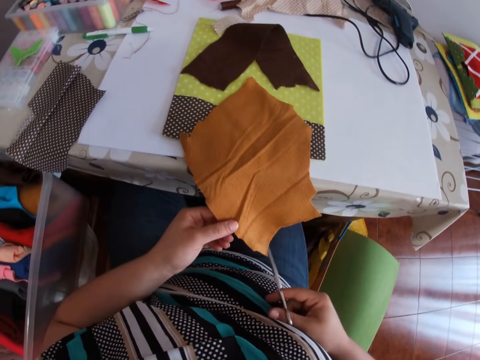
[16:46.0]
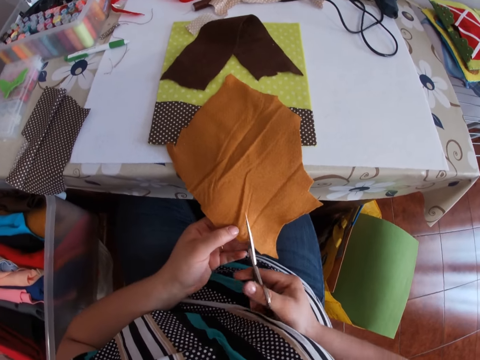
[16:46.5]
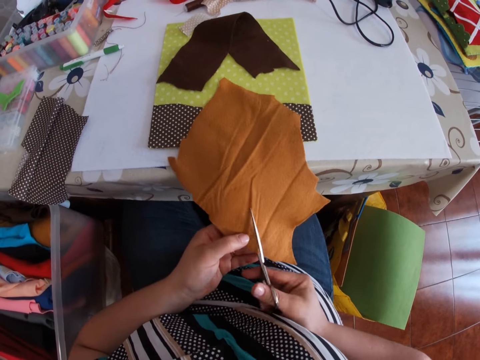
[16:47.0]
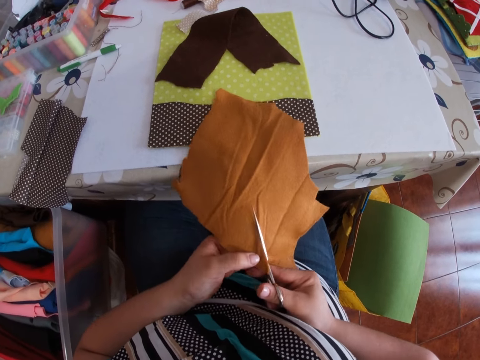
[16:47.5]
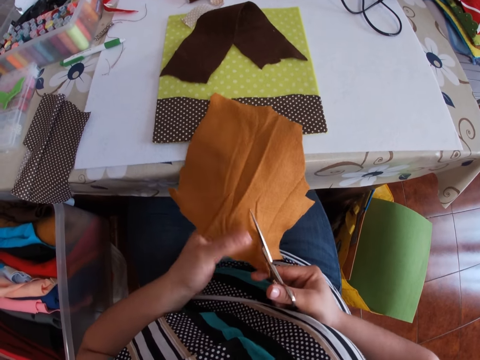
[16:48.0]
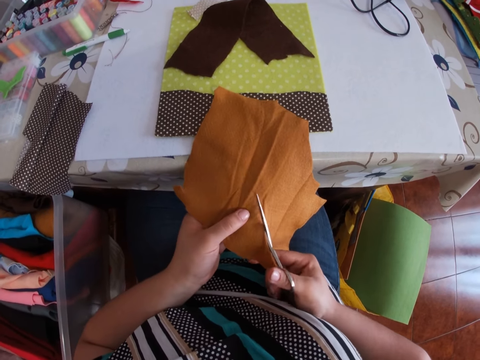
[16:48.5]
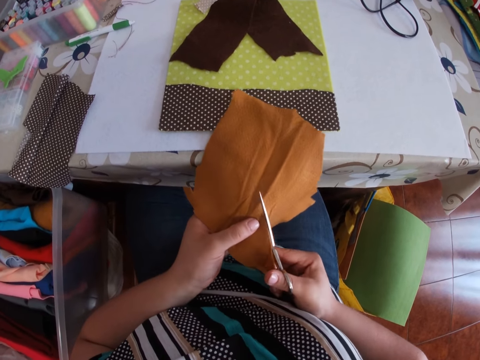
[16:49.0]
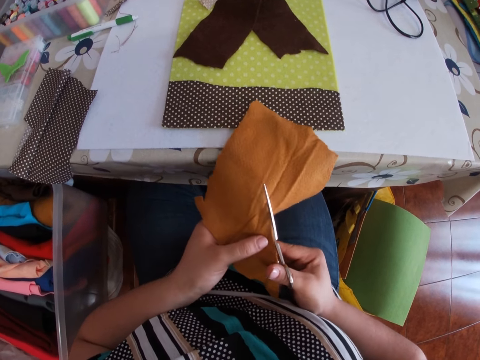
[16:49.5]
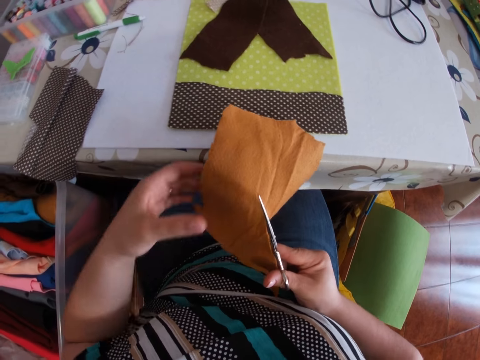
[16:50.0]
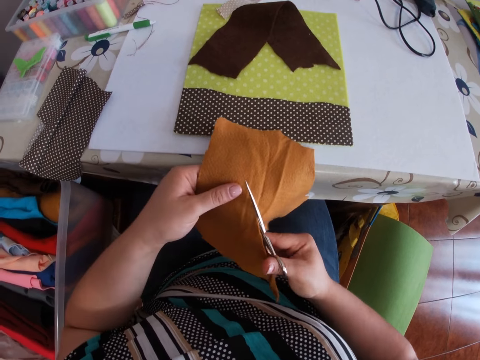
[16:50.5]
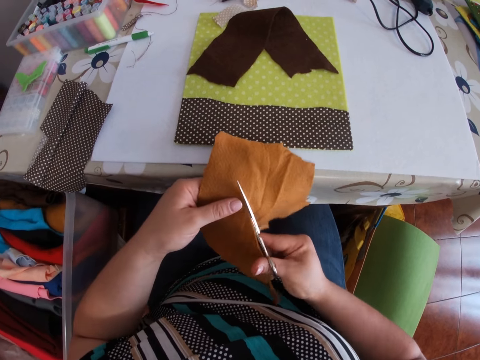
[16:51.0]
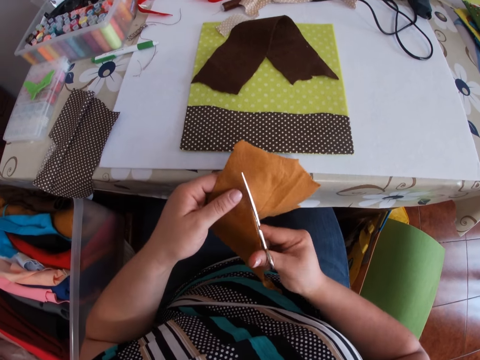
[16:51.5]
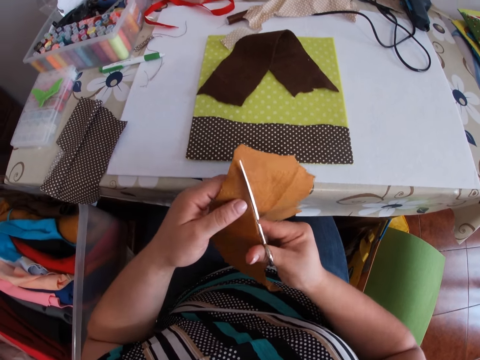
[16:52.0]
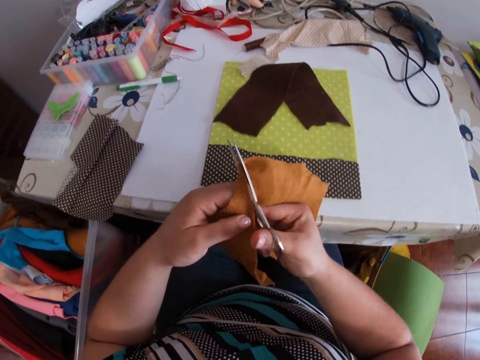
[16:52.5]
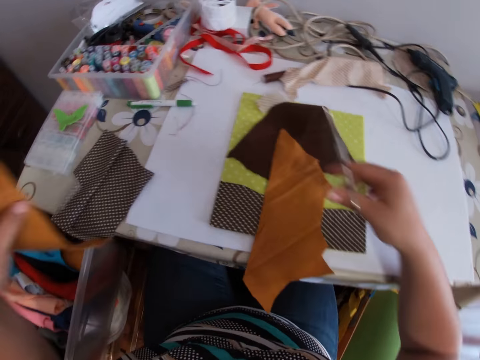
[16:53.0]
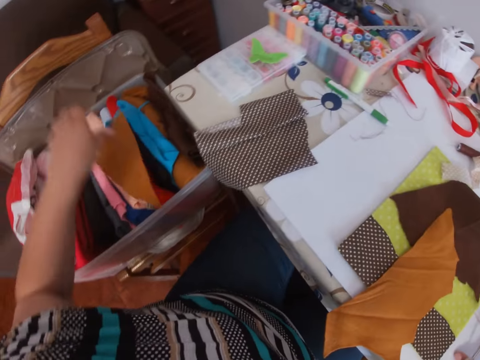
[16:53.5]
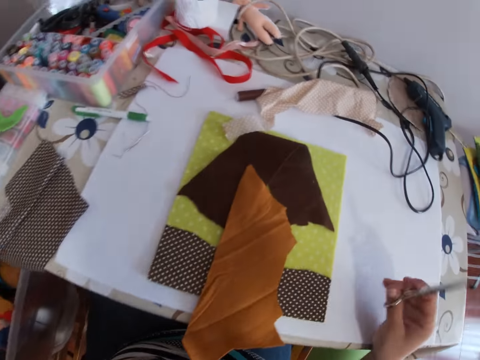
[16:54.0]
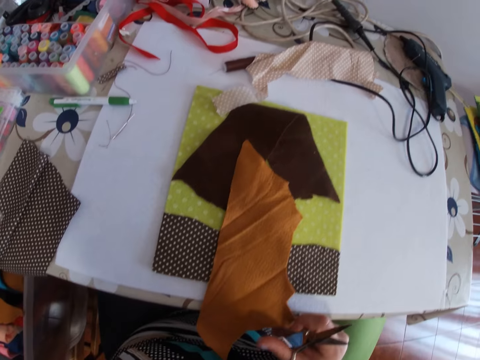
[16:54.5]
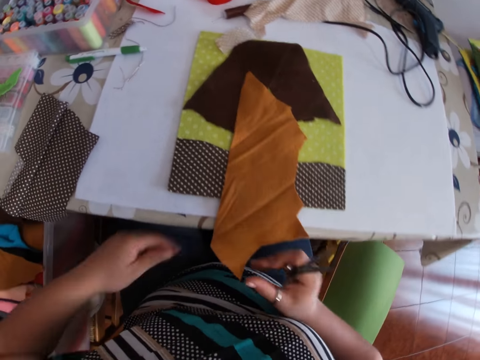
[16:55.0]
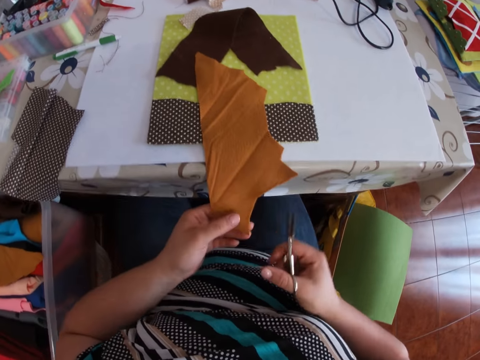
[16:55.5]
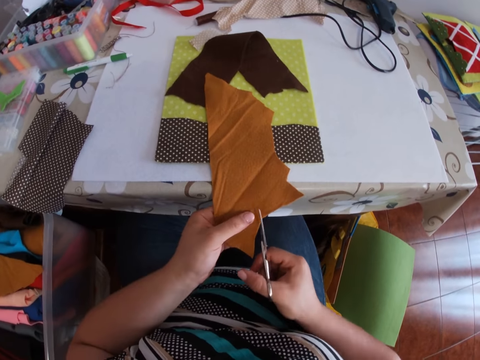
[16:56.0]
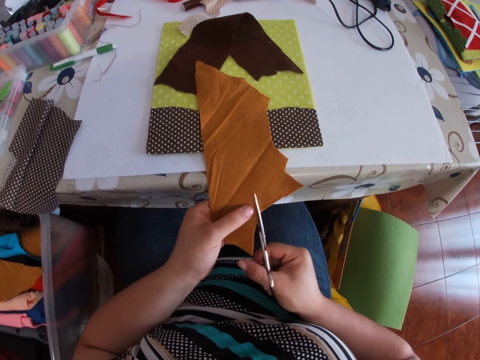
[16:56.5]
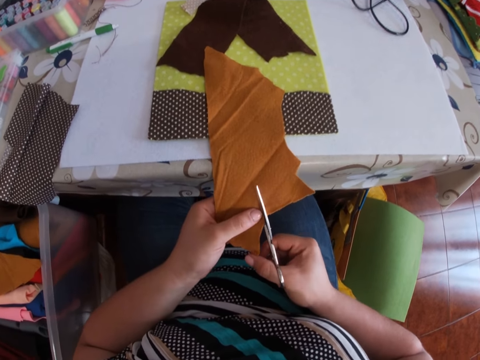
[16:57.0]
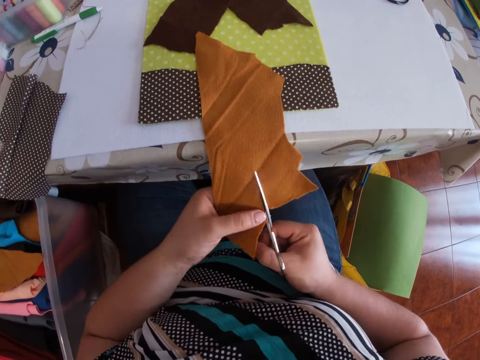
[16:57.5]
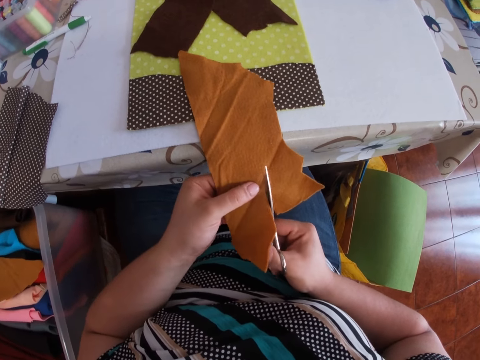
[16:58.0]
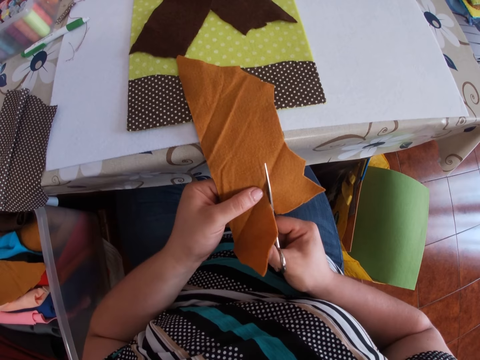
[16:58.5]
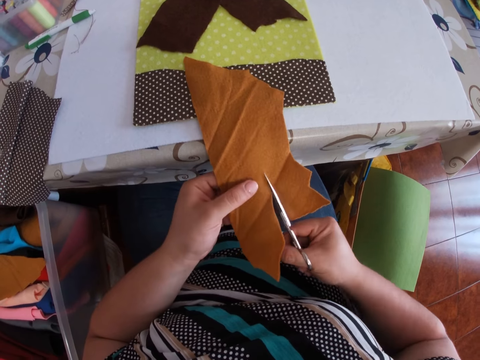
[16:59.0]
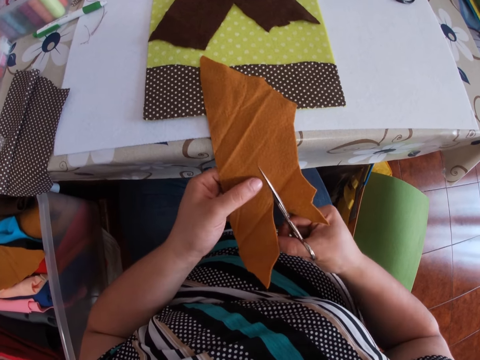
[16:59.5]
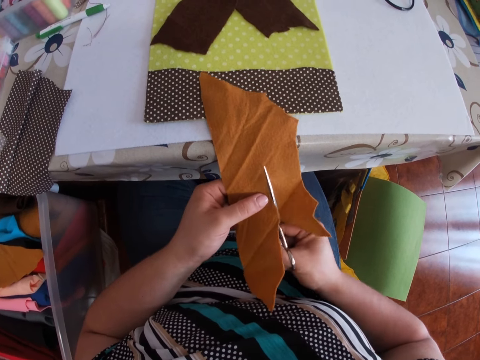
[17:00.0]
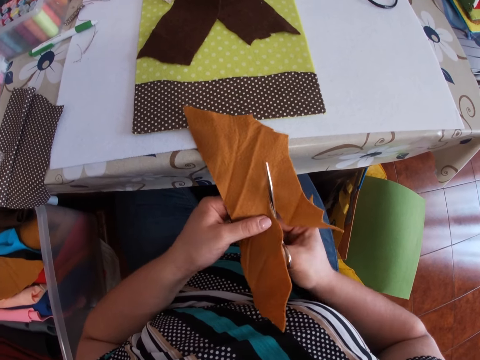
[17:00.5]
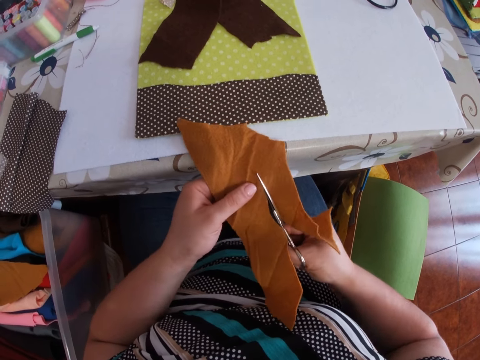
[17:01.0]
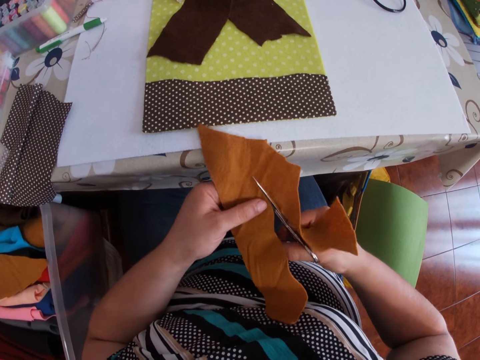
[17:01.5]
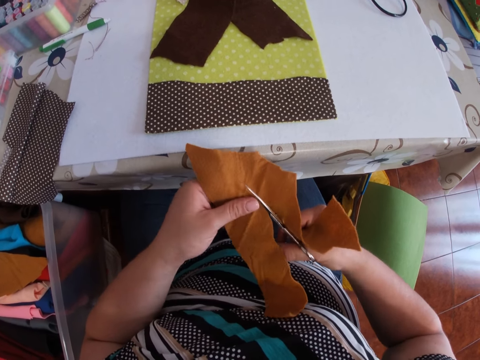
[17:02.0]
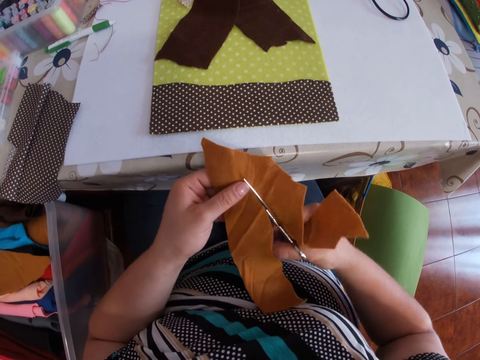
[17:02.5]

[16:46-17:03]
The camera wearer turns the material. They cut the cloth into two with the scissors. They cut the material with the scissors. They cut the material with the scissors again. They drop a part of the cloth into the bucket. They cut the cloth into two smaller parts with the scissors. They cut the material with the scissors repeatedly.

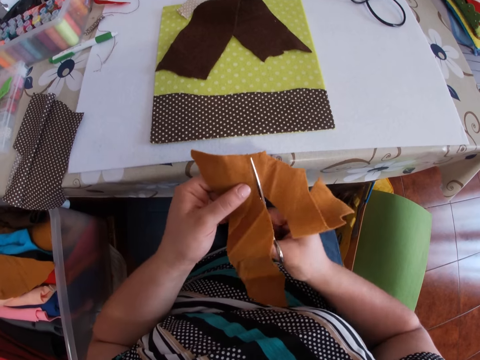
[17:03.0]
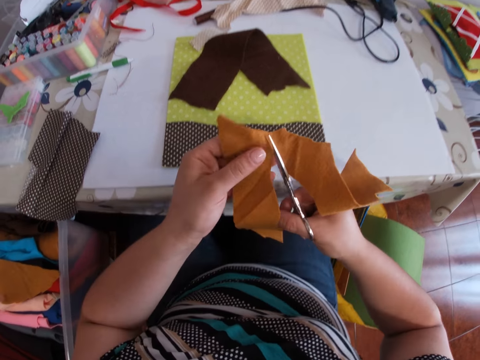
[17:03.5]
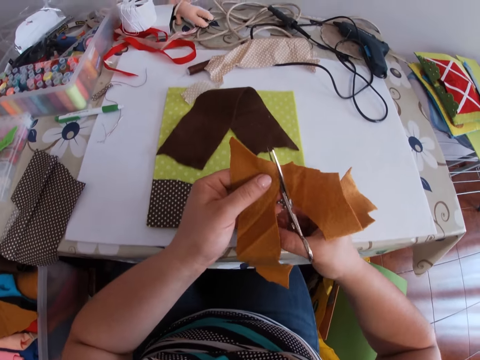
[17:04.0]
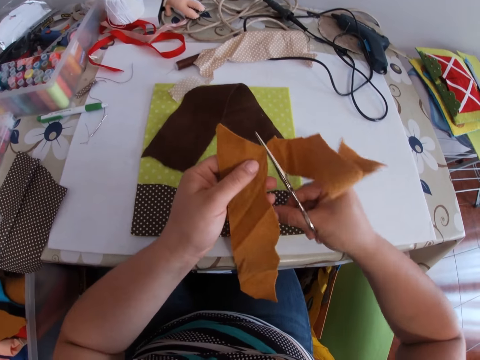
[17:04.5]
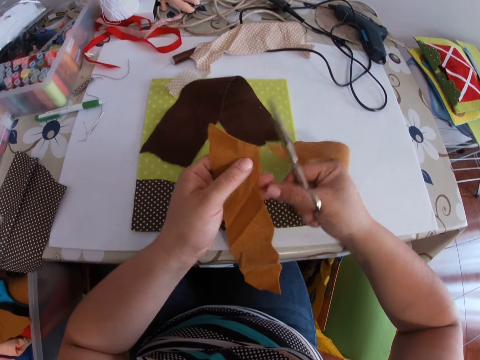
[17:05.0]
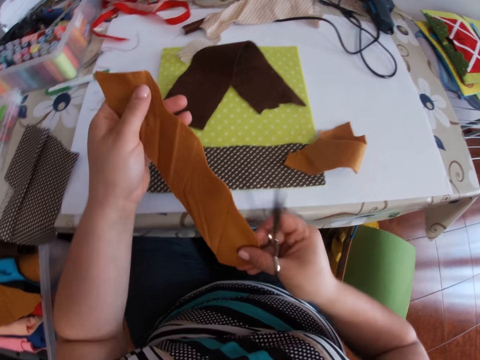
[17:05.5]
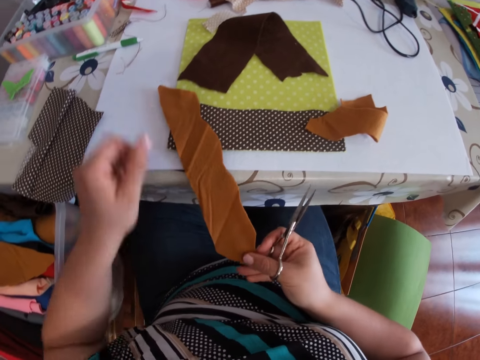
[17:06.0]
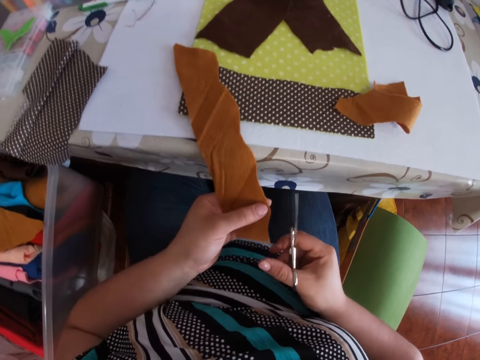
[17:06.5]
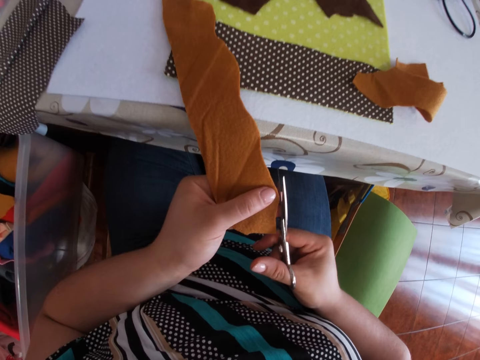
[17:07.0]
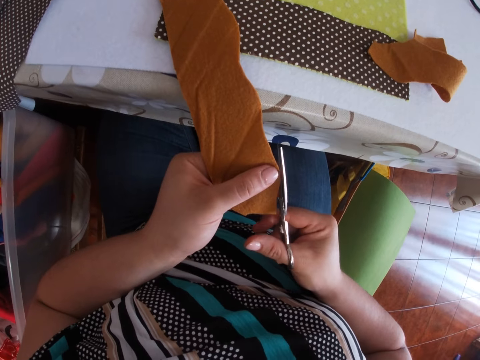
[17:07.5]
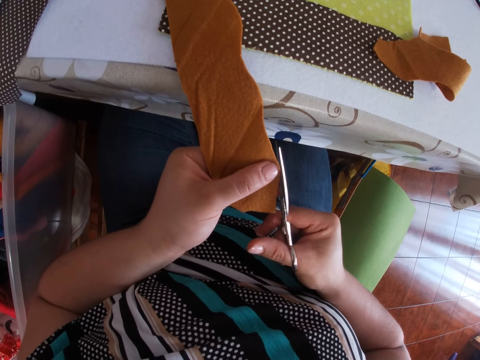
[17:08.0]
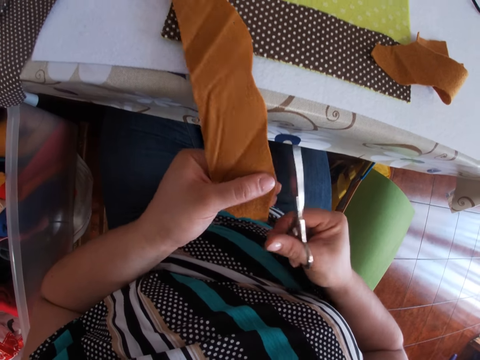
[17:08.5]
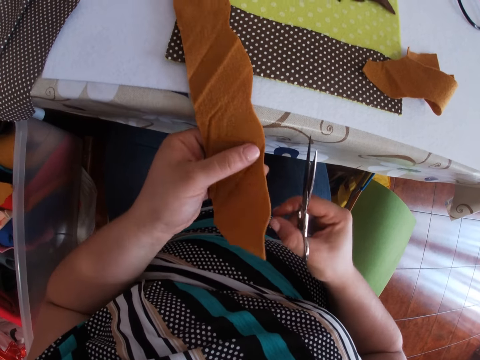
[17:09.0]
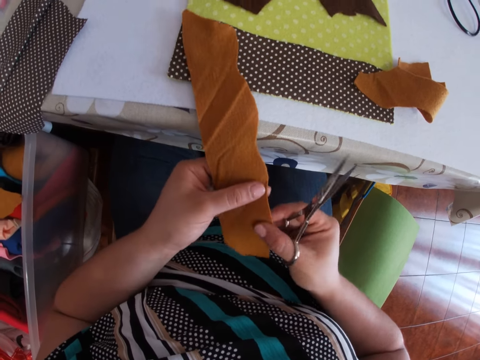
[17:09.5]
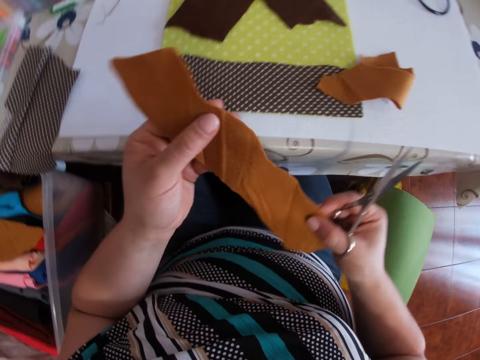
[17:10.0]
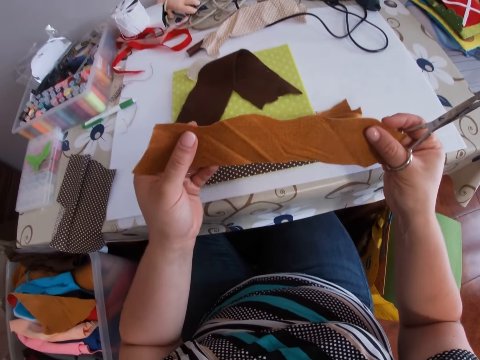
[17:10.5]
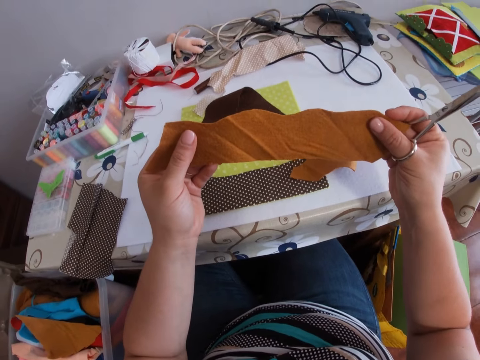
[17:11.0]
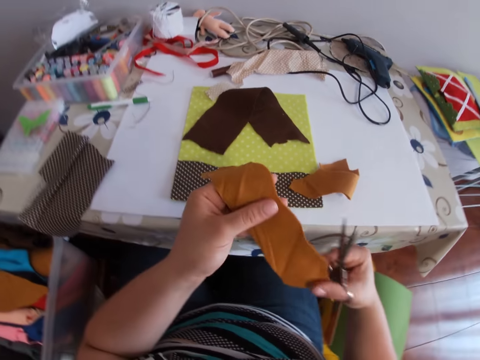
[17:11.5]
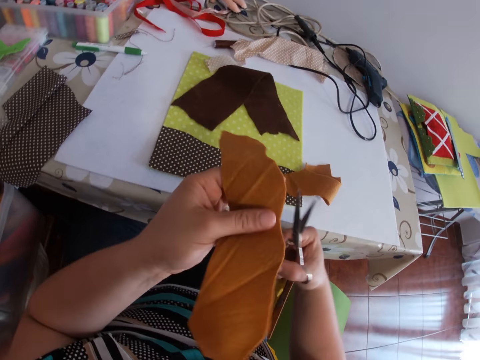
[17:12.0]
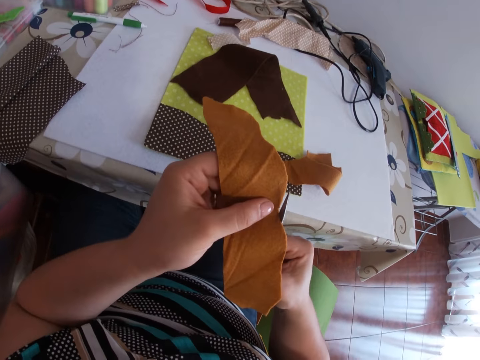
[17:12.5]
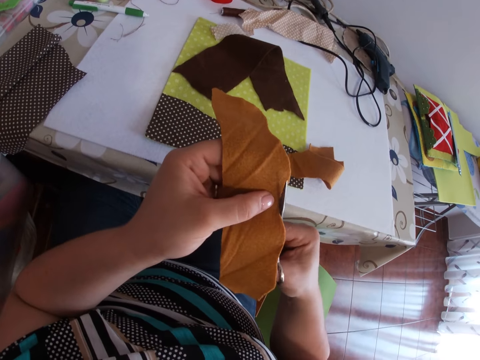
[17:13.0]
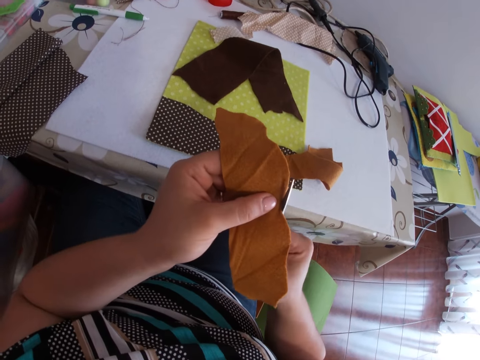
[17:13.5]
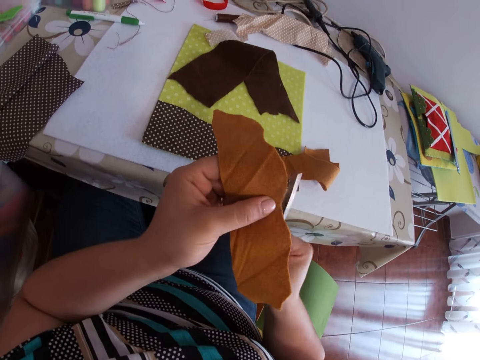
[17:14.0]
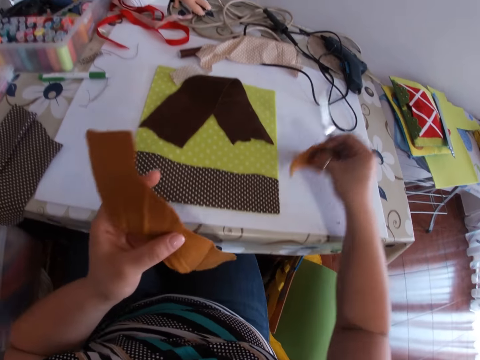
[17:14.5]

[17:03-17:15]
The camera wearer cuts the material with the scissors repeatedly. They drop the other piece on the table. They trim the edges of the smaller cloth with the scissors with both hands. They pick the material. They cut the material with the scissors. They pick the material.
